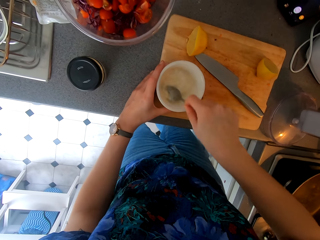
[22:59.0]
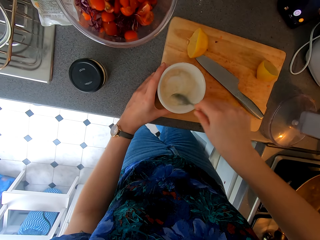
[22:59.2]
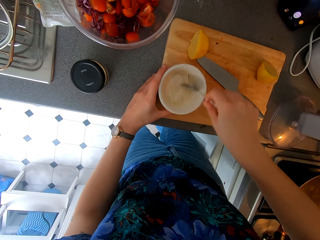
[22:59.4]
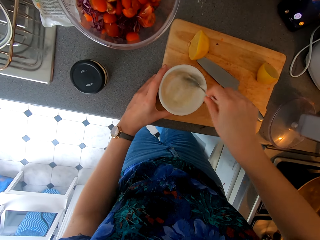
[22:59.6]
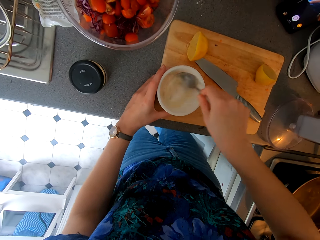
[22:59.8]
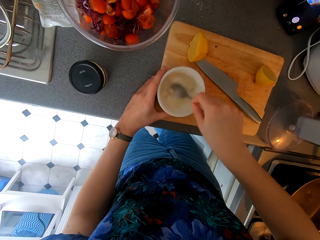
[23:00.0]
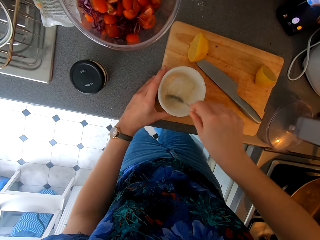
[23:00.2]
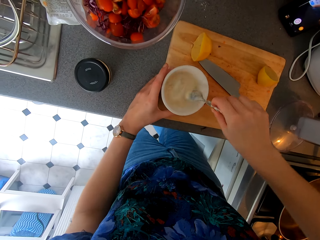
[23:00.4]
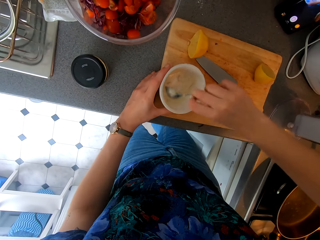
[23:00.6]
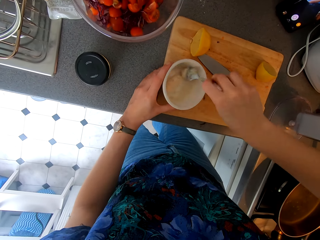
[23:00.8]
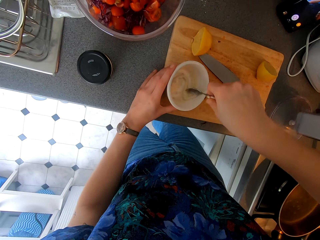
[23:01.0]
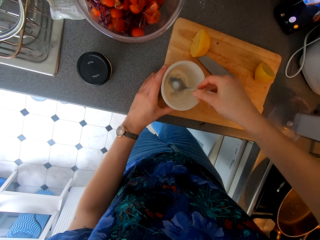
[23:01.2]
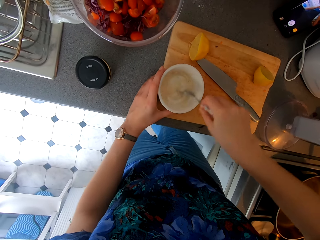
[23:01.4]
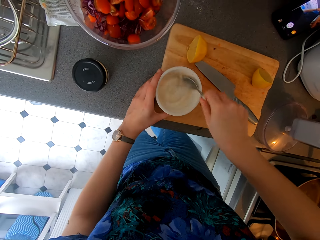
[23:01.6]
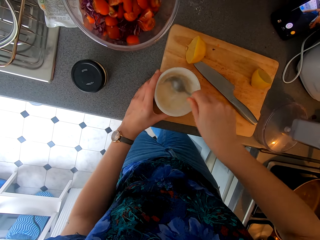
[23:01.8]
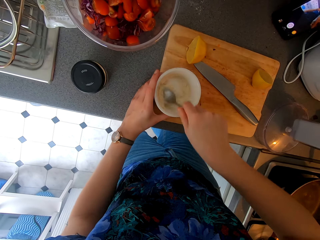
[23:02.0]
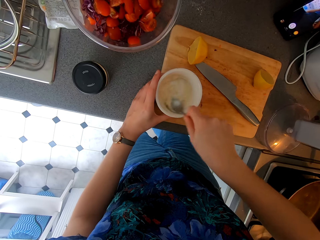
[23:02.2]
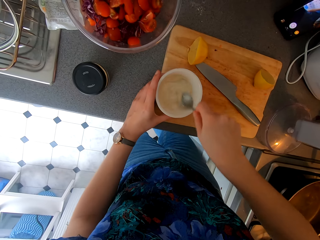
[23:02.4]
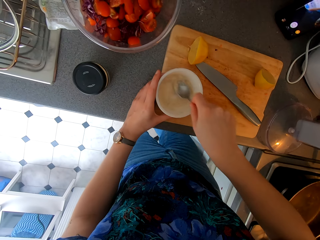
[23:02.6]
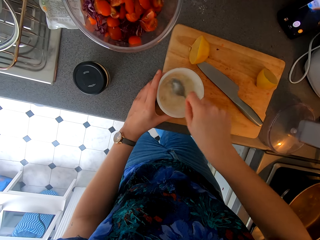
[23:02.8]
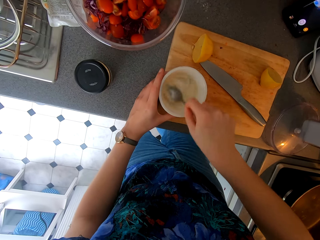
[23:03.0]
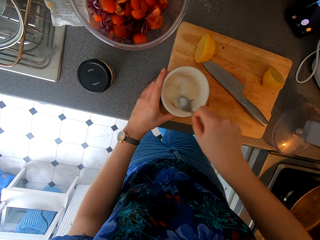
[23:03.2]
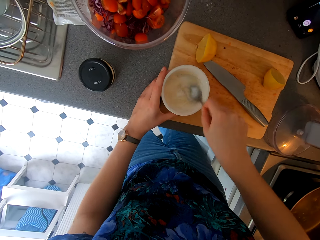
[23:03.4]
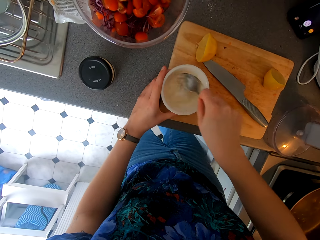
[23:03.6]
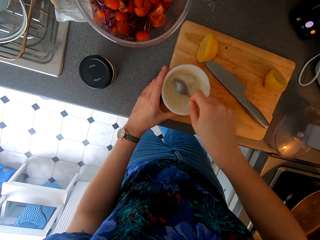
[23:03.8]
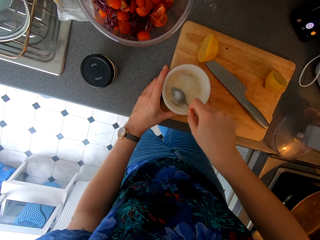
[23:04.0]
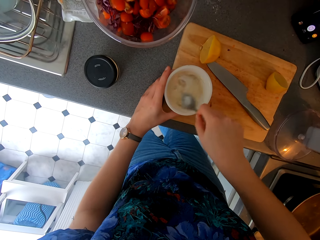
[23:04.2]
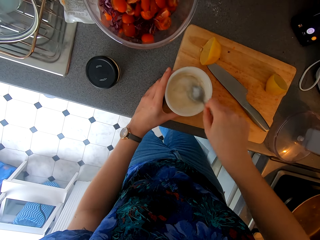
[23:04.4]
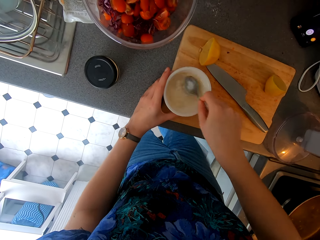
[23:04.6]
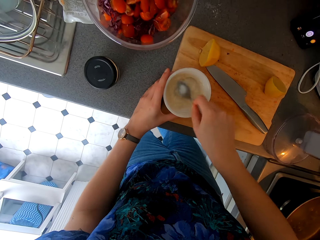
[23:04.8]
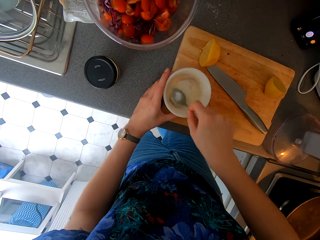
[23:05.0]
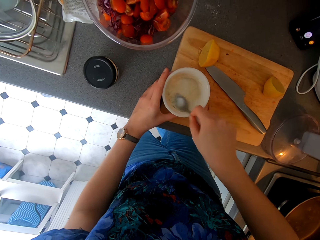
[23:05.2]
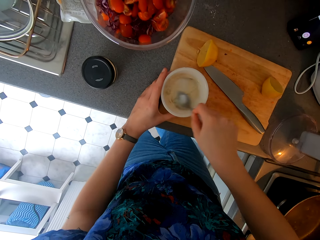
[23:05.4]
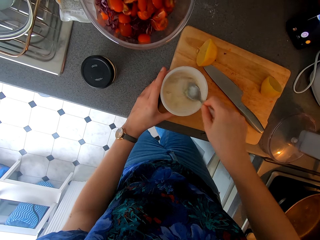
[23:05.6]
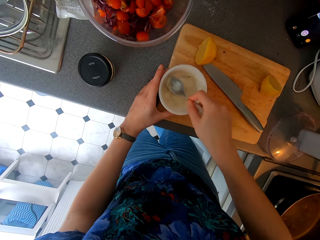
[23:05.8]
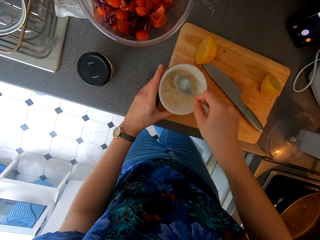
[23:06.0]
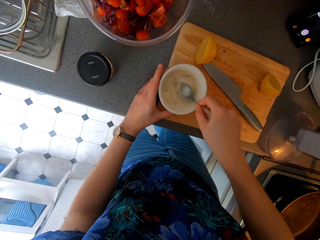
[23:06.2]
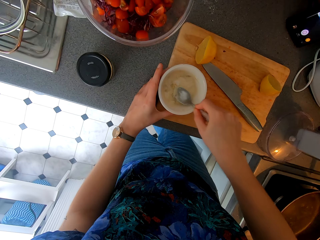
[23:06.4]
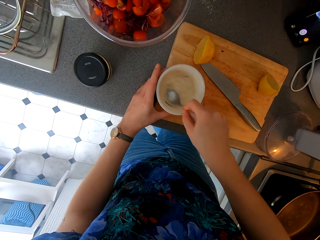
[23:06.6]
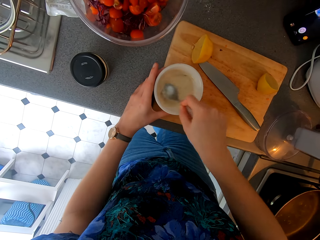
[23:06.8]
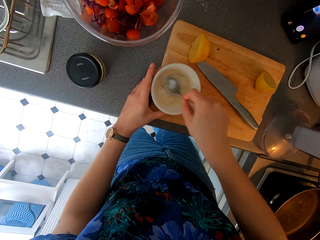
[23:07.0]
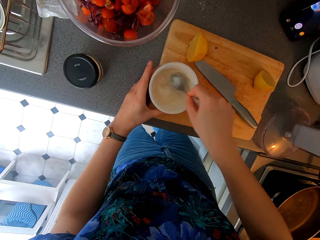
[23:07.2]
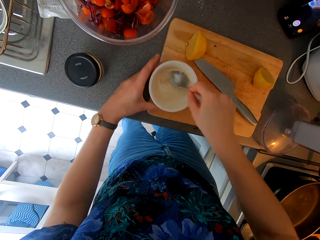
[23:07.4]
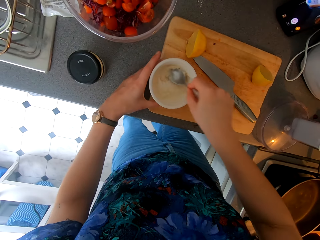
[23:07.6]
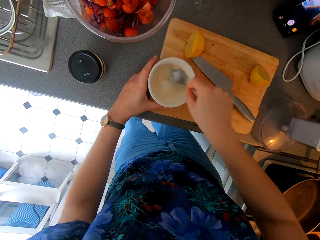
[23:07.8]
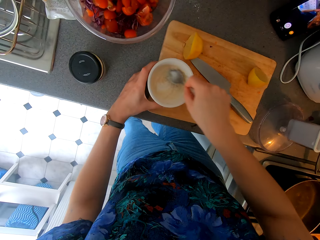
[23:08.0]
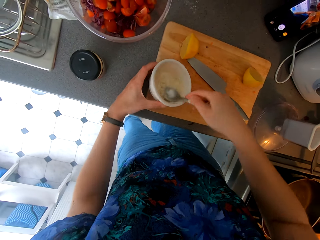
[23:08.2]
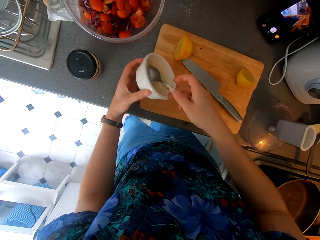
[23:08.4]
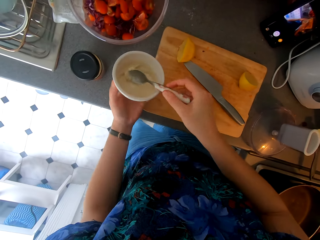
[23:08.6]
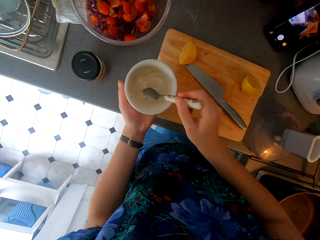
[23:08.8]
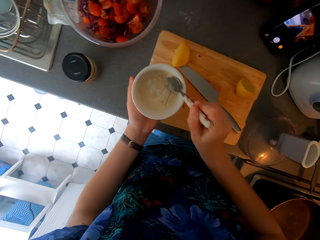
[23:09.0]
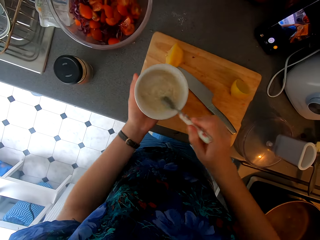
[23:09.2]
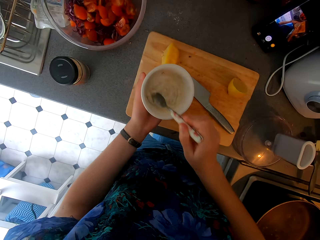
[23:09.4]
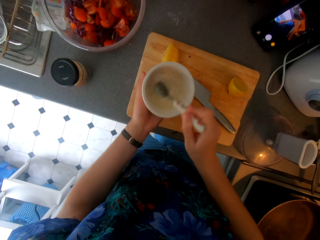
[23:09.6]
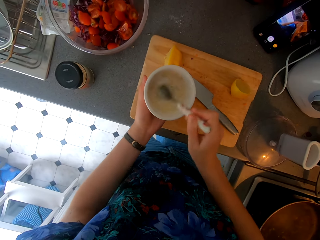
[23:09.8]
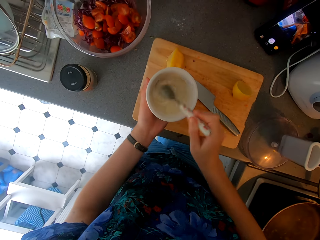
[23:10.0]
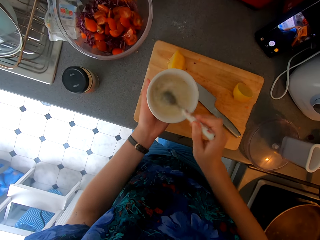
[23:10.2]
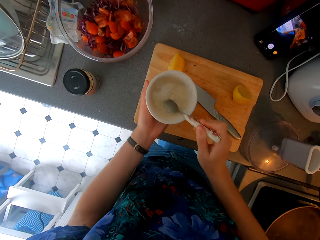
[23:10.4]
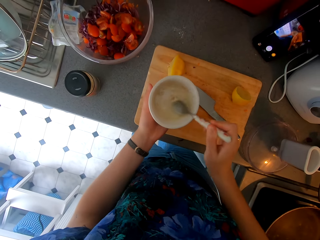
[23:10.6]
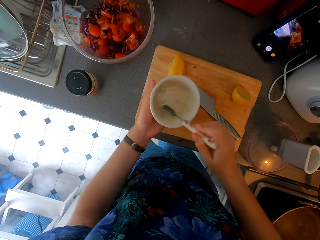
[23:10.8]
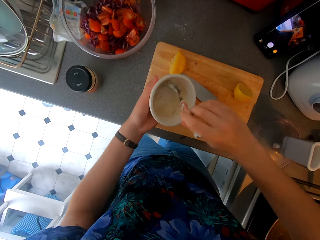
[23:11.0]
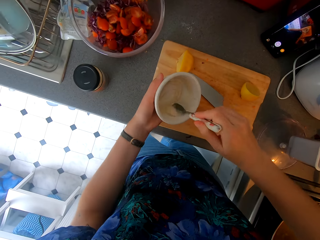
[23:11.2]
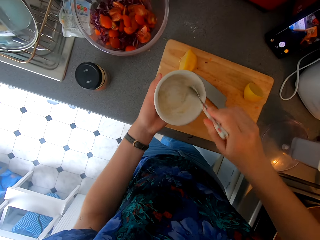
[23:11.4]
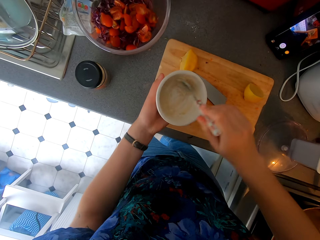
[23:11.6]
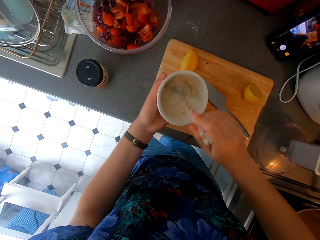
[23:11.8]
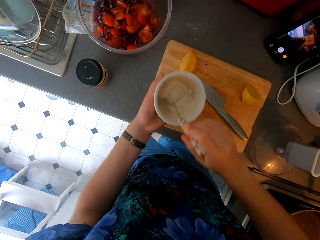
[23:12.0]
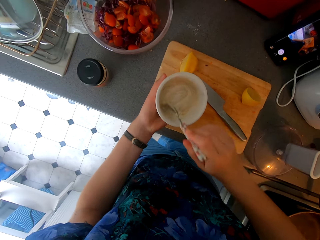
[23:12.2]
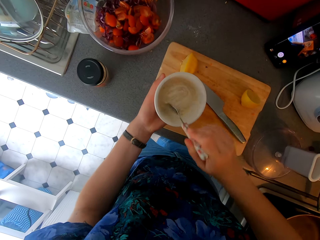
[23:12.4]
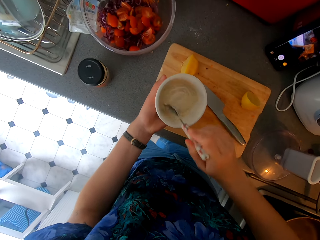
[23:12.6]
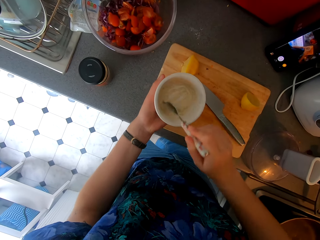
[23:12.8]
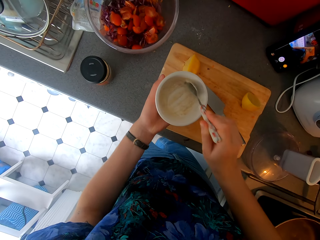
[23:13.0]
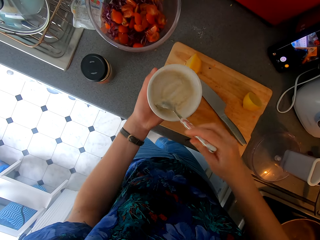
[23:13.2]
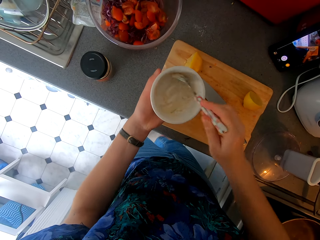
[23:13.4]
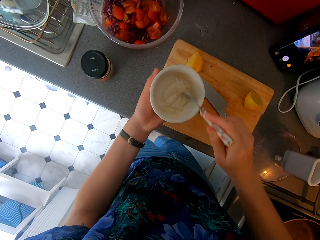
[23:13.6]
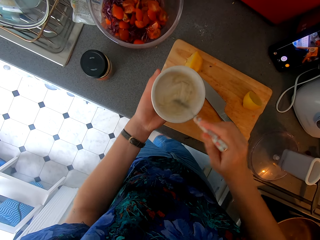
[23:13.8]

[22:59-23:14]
The camera wearer holds the bowl and stirs something with a spoon. They stir garlic in the bowl with the spoon and carry the bowl with a hand.

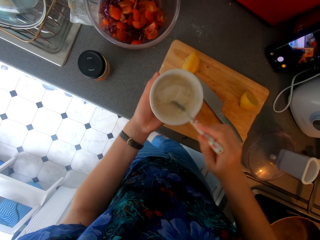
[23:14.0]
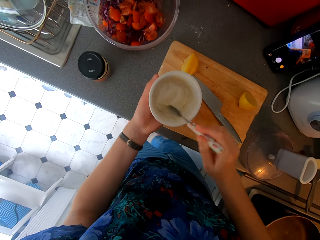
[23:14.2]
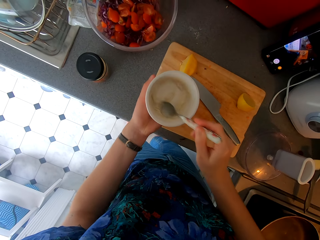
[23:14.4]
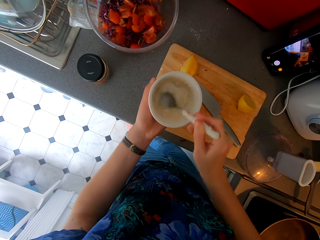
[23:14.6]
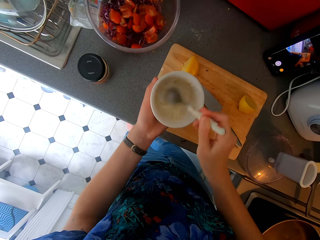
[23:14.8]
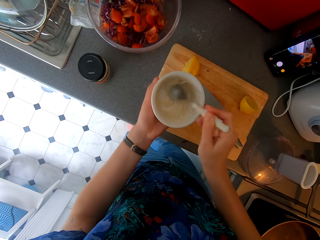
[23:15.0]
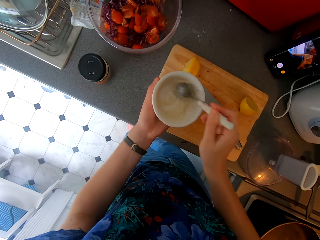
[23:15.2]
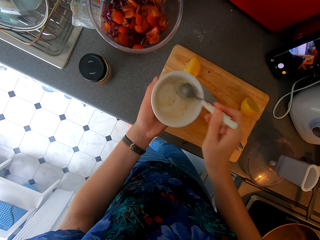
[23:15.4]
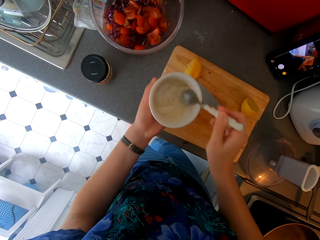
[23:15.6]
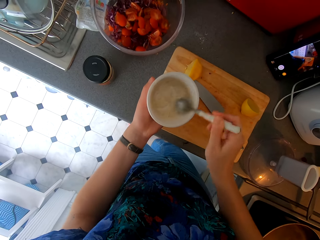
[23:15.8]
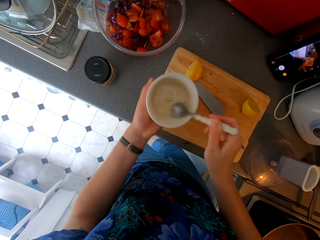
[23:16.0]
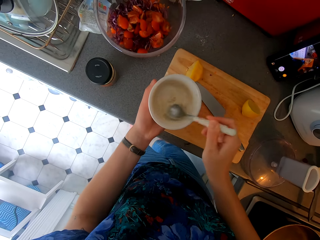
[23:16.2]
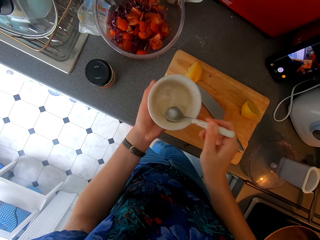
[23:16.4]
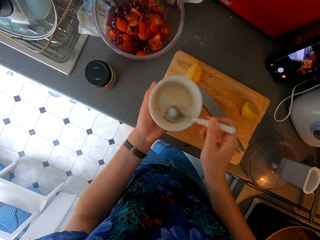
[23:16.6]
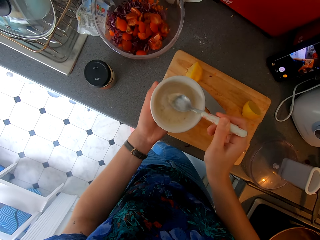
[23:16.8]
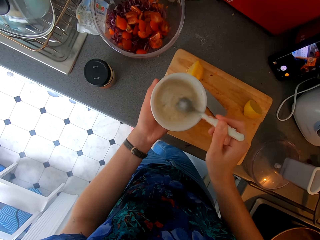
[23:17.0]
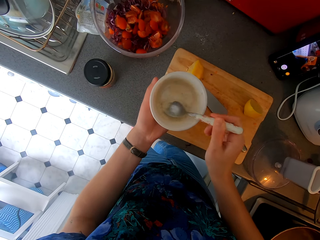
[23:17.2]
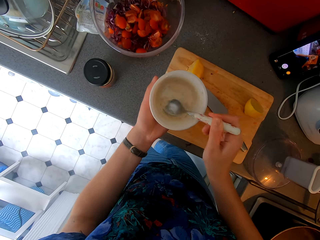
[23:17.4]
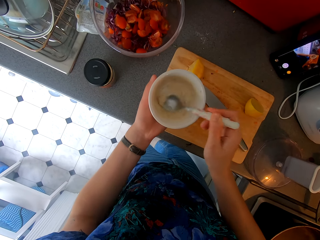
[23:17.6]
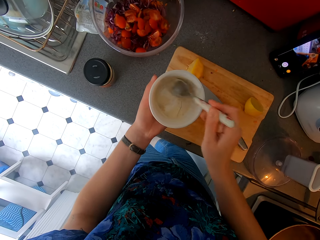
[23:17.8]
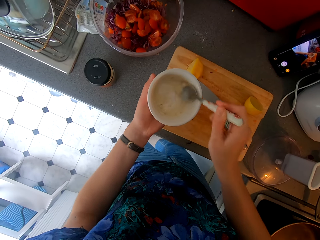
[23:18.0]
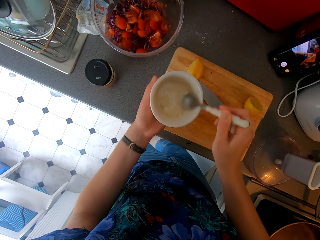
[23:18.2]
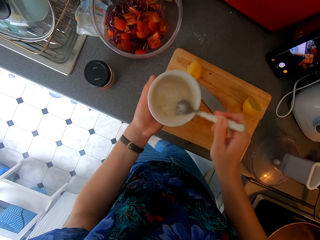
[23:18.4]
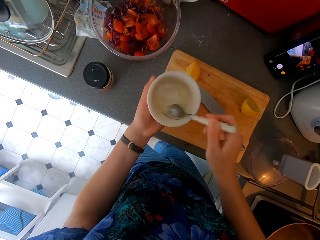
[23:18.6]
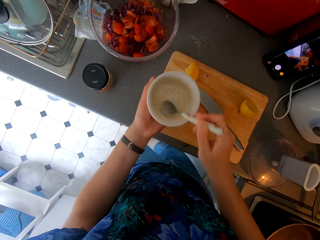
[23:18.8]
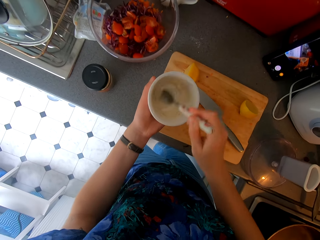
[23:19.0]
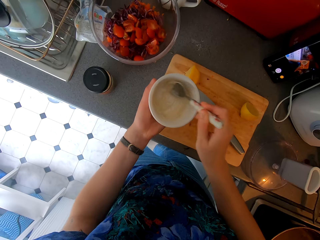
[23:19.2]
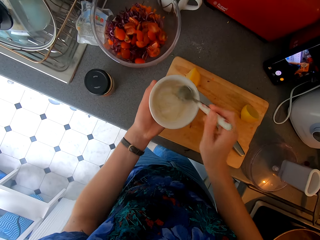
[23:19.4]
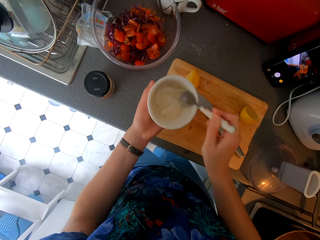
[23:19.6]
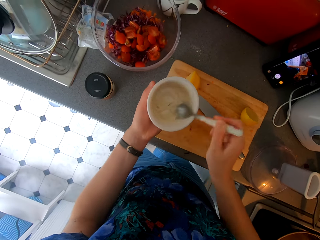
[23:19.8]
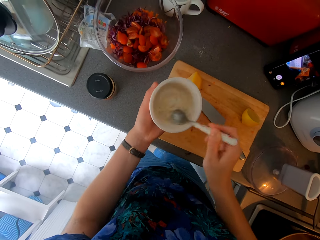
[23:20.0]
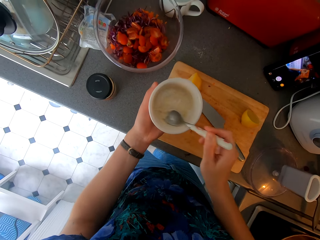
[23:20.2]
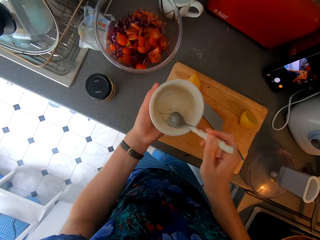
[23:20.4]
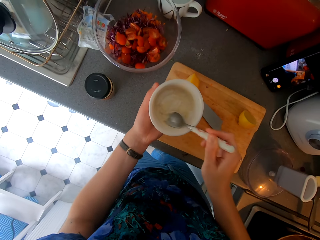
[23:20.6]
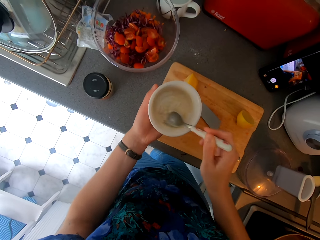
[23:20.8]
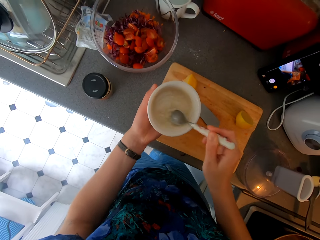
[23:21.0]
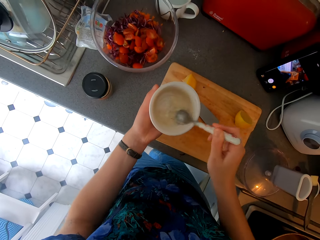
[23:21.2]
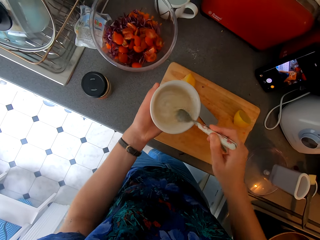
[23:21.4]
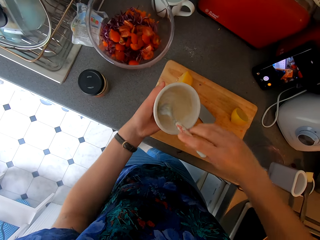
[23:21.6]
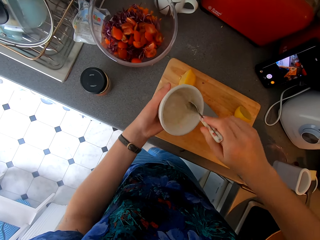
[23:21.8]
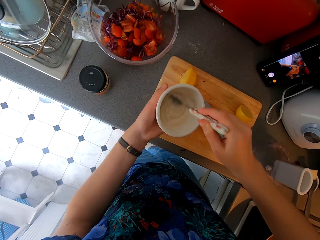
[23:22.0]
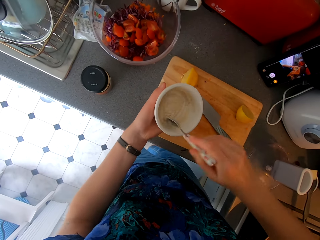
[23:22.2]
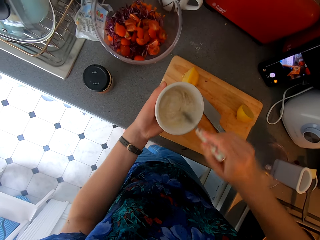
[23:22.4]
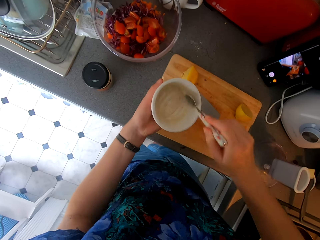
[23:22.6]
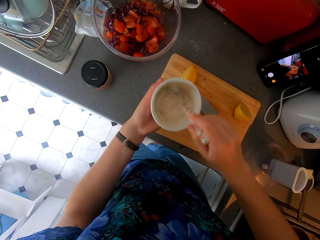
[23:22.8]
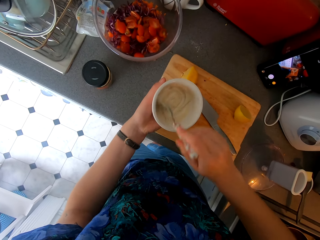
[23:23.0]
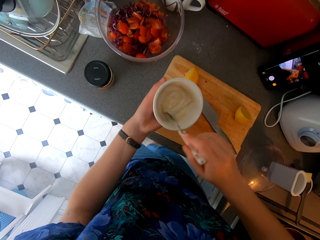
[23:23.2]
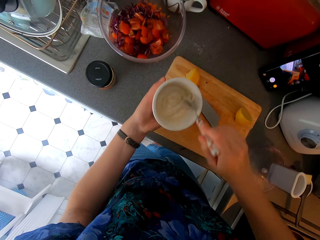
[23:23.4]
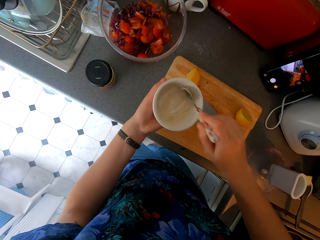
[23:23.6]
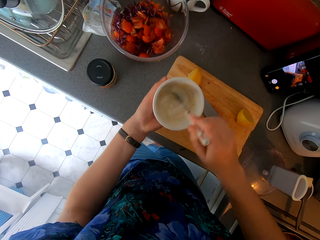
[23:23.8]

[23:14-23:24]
The camera wearer stirs something with a spoon and carries the bowl with a hand.
